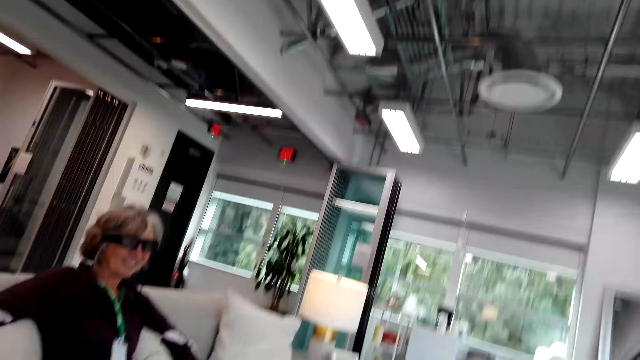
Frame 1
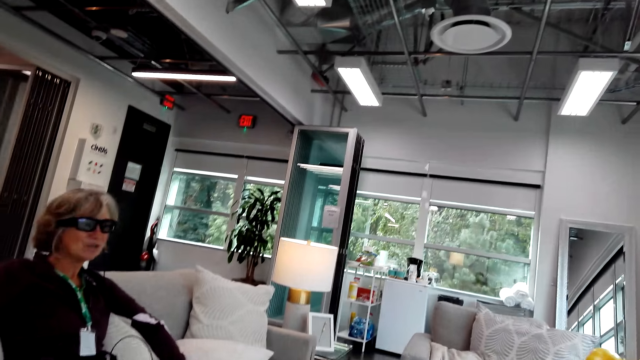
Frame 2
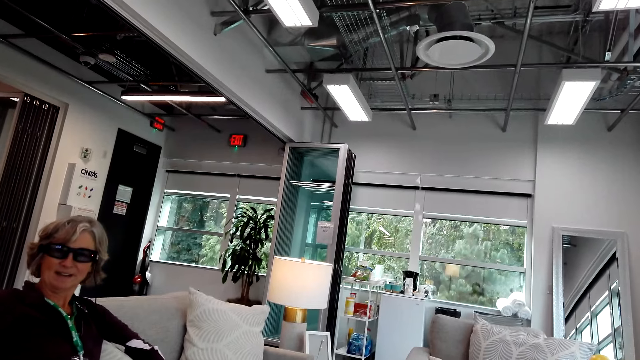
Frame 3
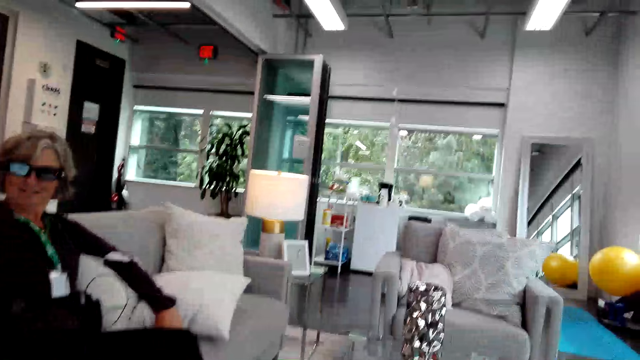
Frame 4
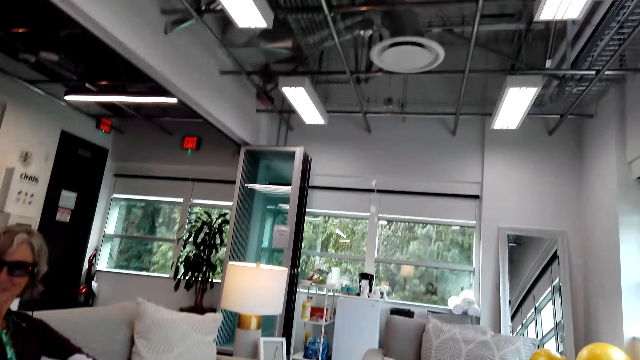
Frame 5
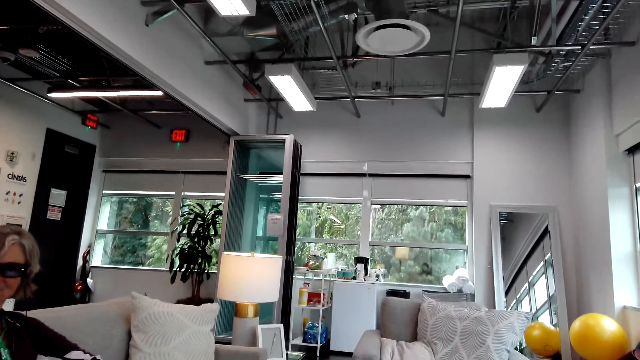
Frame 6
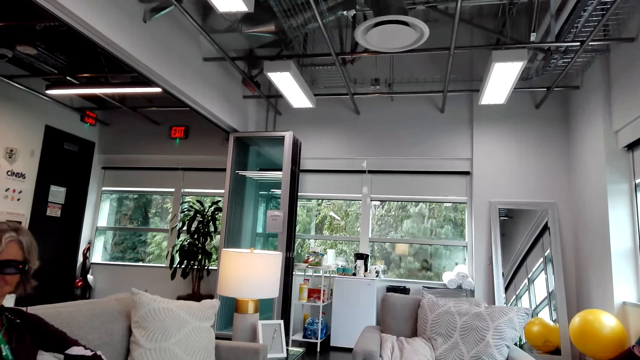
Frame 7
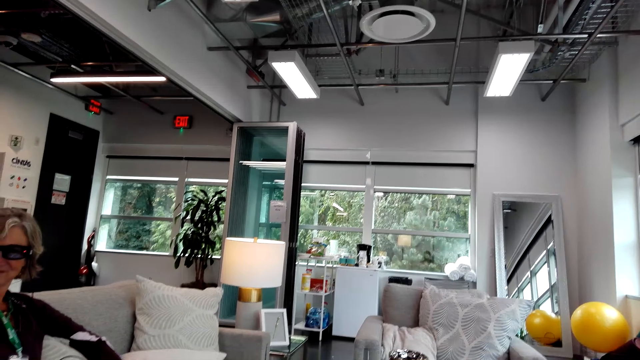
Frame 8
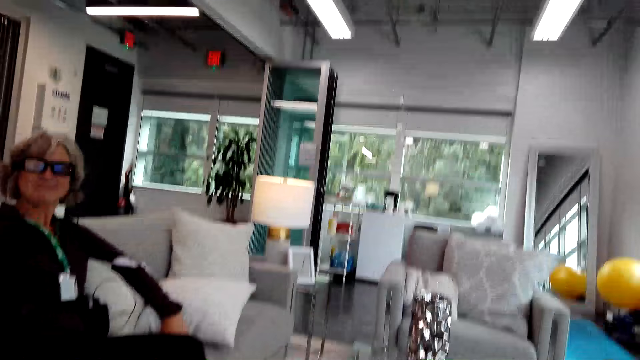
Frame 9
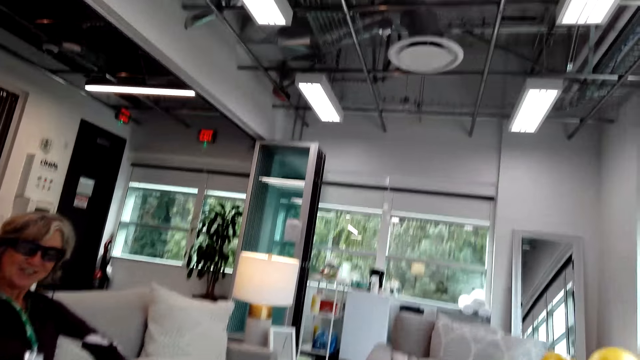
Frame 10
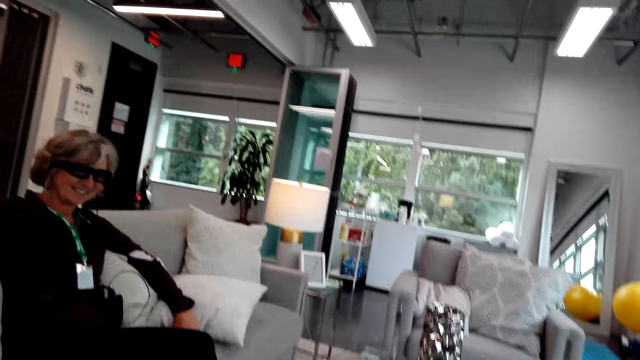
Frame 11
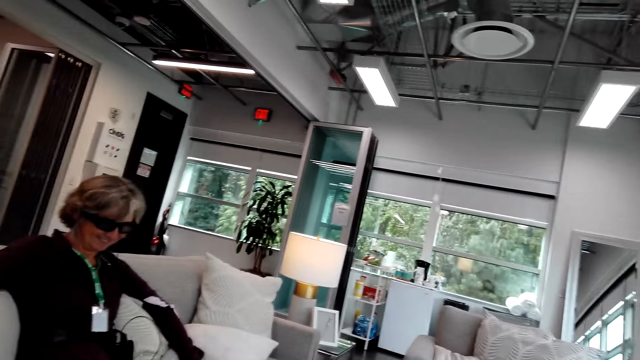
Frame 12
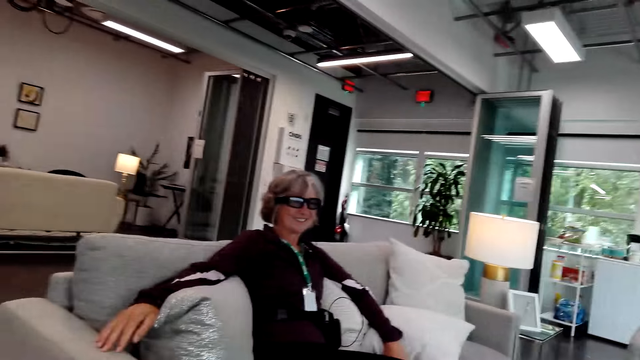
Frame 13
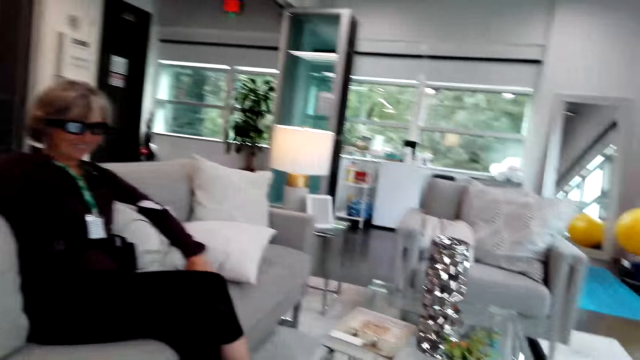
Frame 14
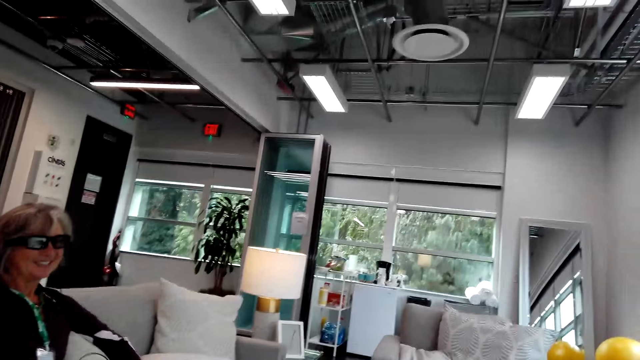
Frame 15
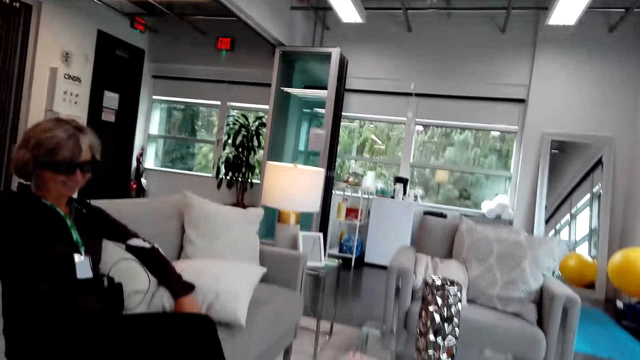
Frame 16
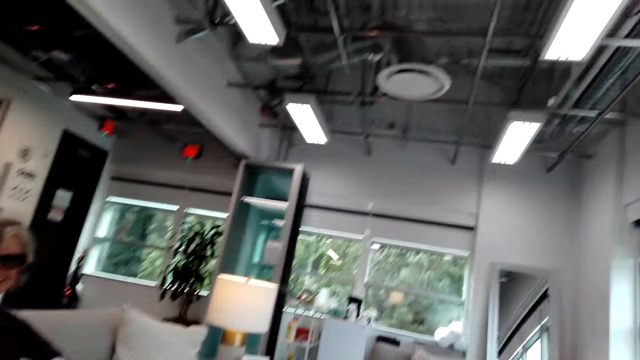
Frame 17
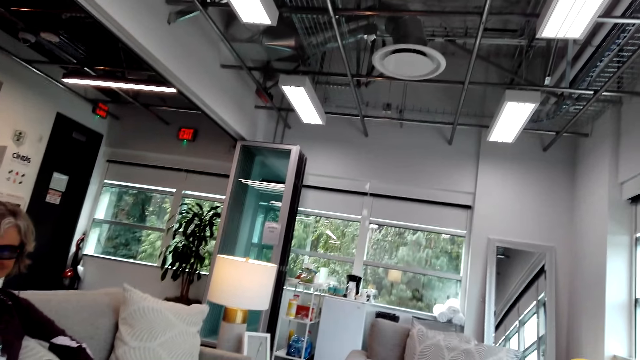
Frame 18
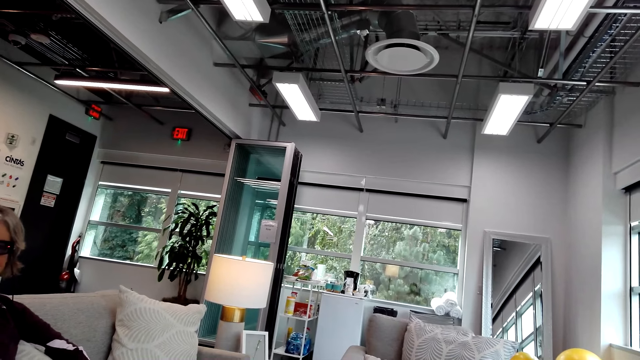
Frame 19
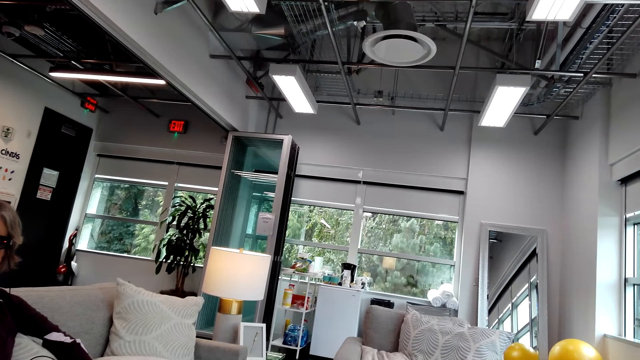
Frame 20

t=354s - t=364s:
A woman talks to the camera wearer. The camera wearer talks to the woman.

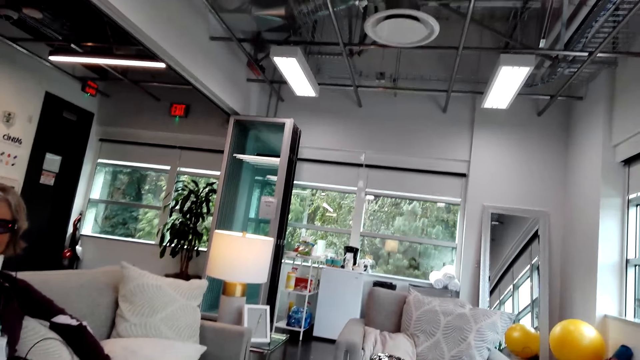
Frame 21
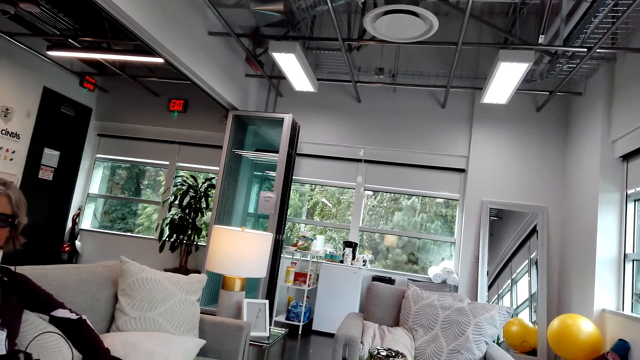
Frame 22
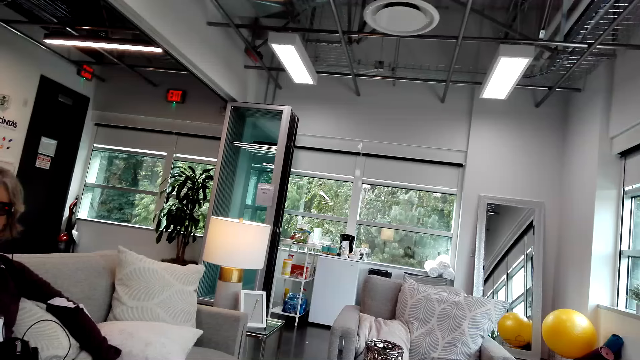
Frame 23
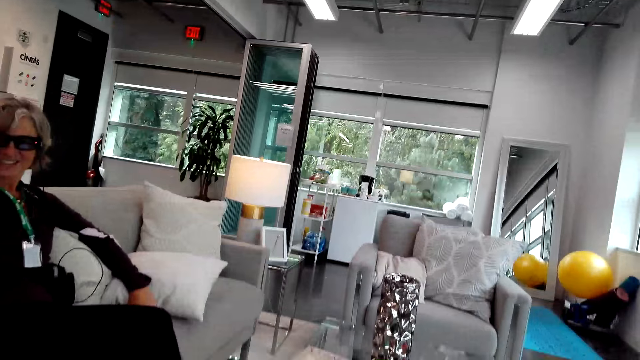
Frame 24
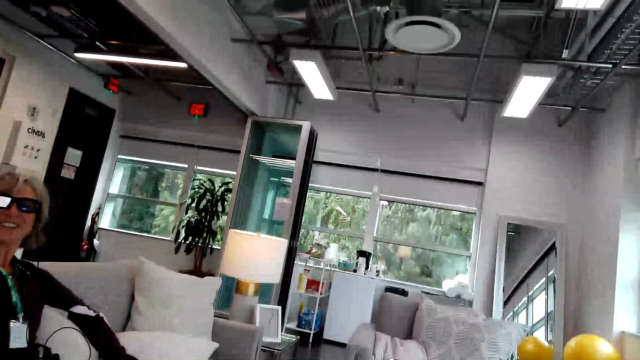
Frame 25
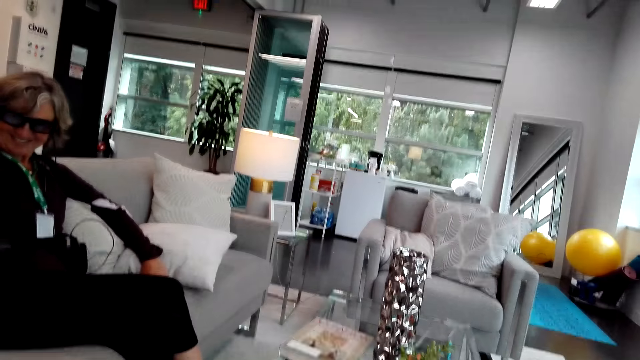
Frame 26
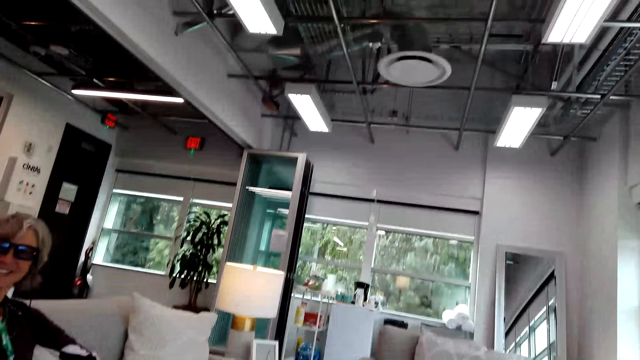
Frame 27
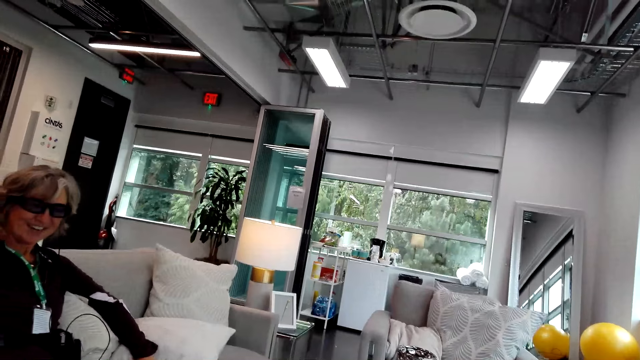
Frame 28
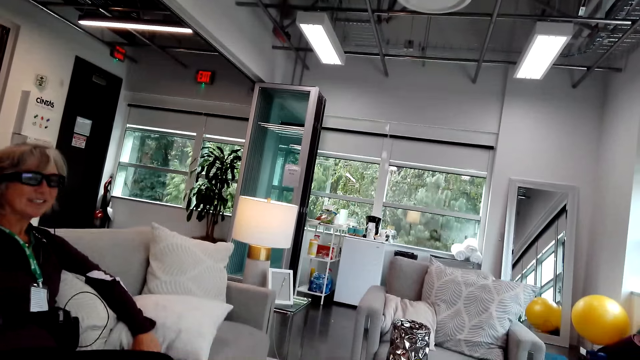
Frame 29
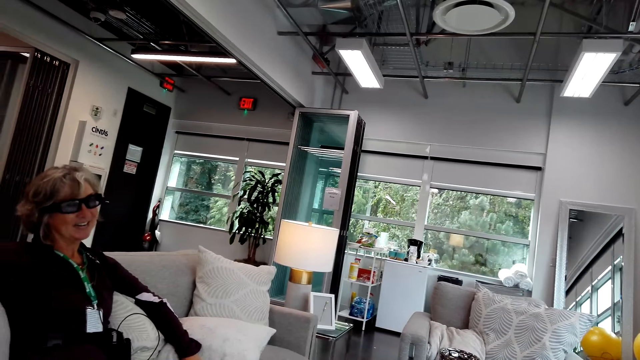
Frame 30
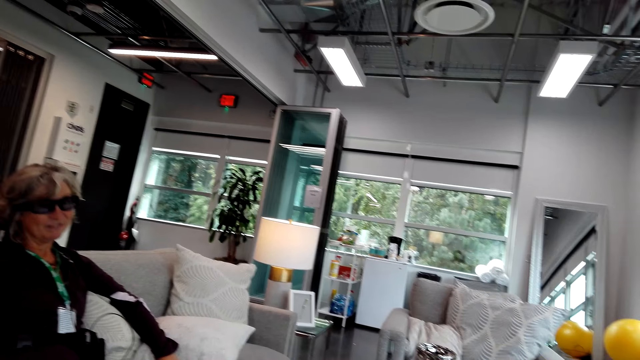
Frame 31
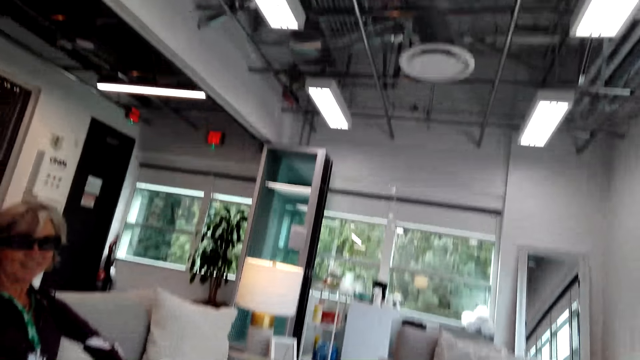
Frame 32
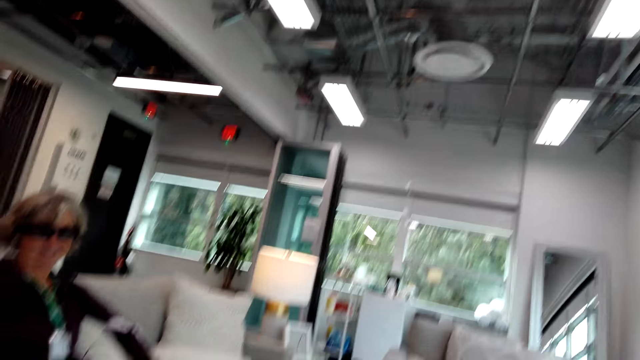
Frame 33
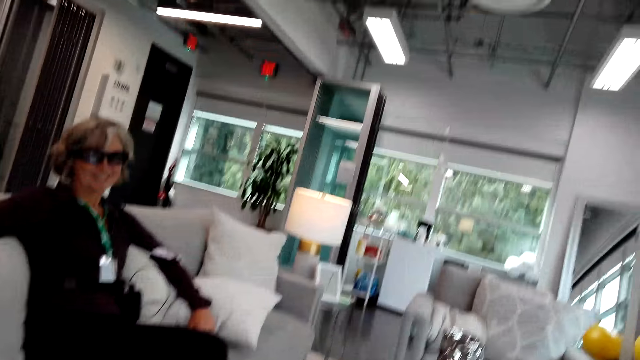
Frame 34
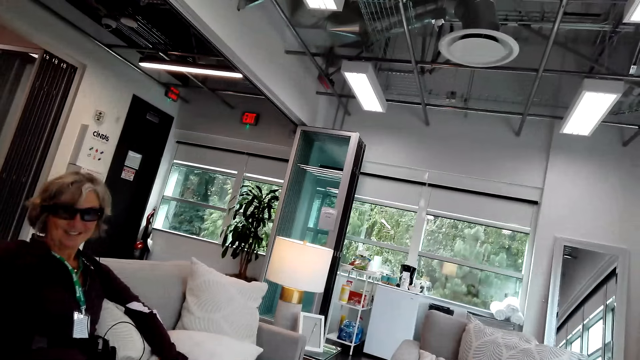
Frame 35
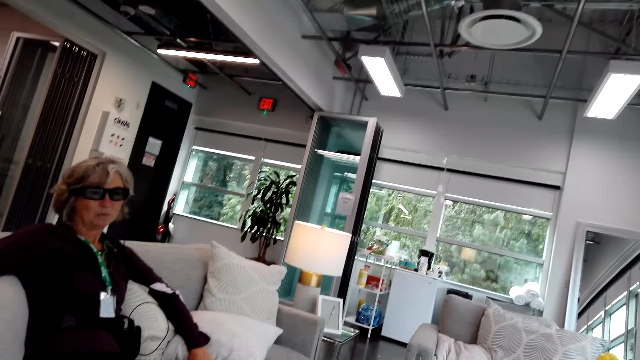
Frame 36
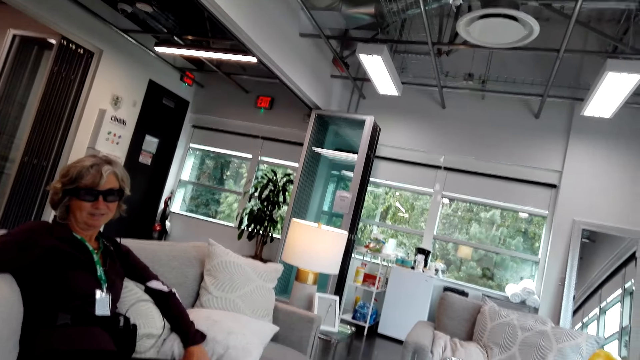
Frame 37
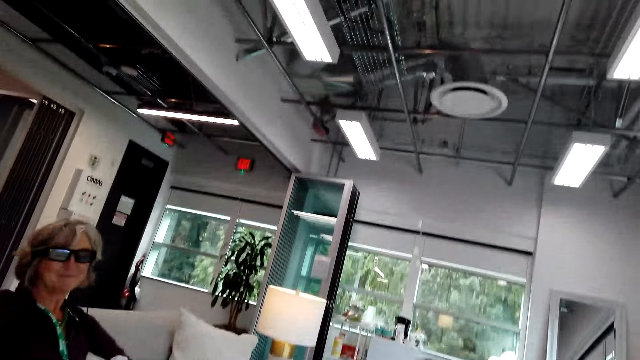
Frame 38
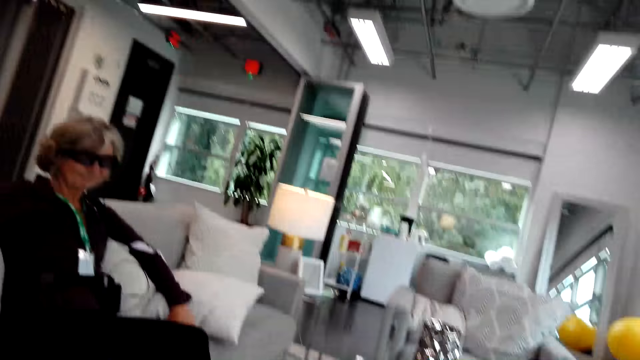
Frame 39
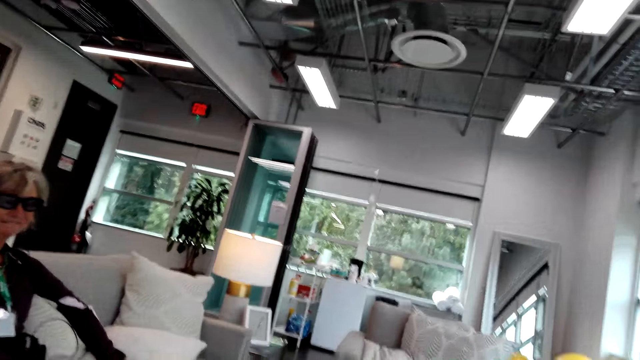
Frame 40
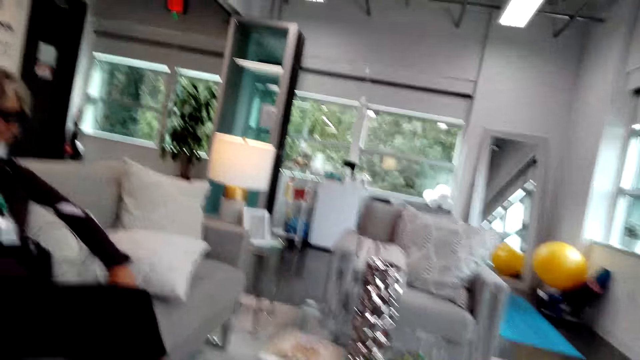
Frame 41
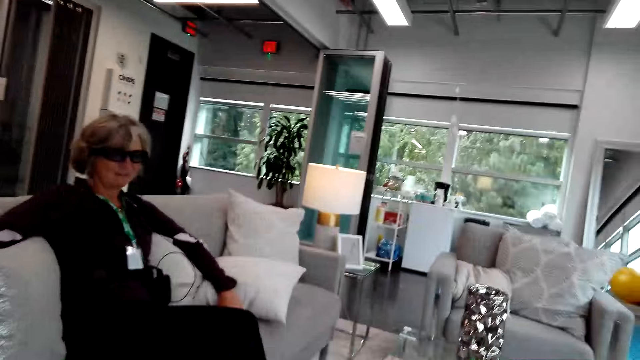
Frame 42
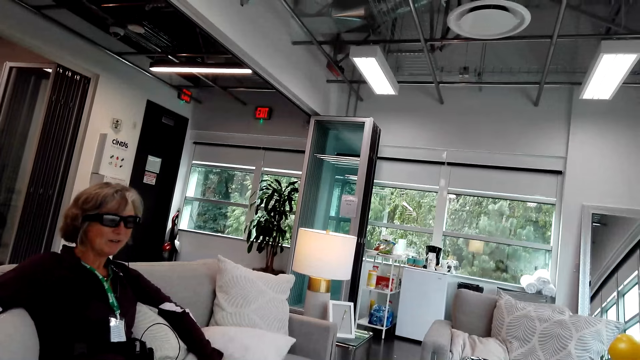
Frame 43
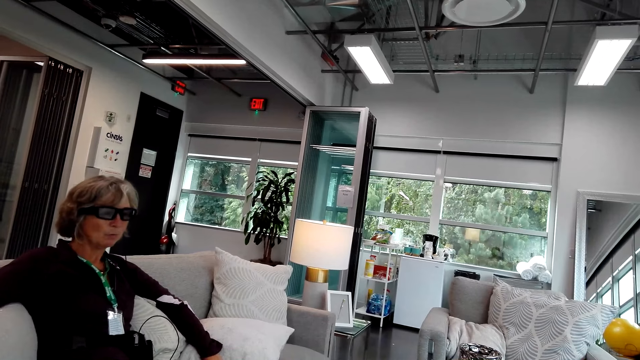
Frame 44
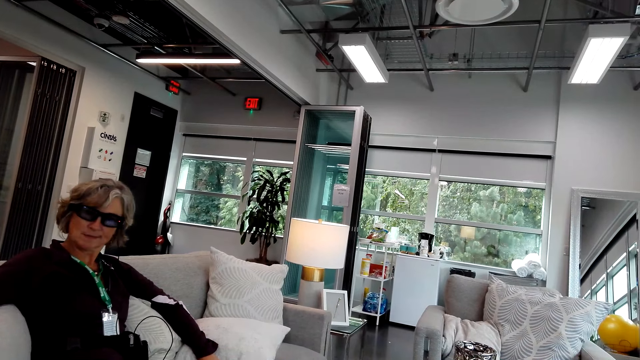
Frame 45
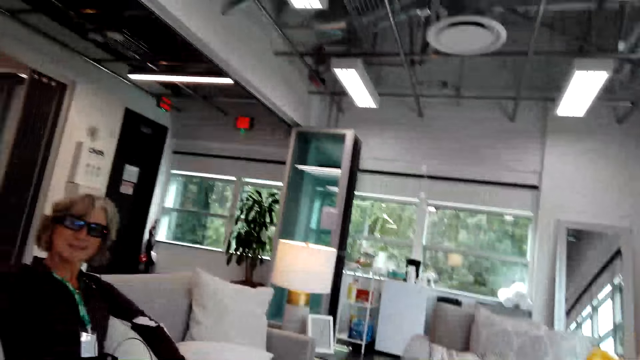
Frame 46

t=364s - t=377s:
A woman talks to the camera wearer. The camera wearer talks to the woman. The woman talks to the camera wearer.
